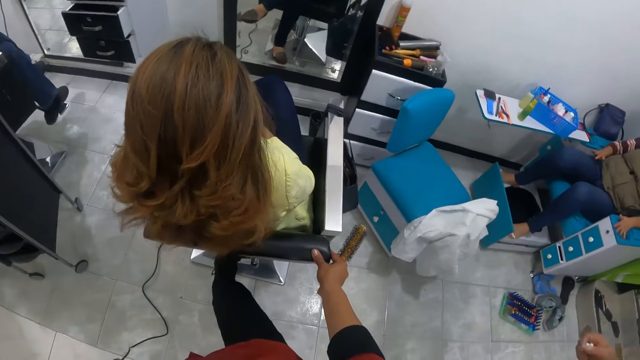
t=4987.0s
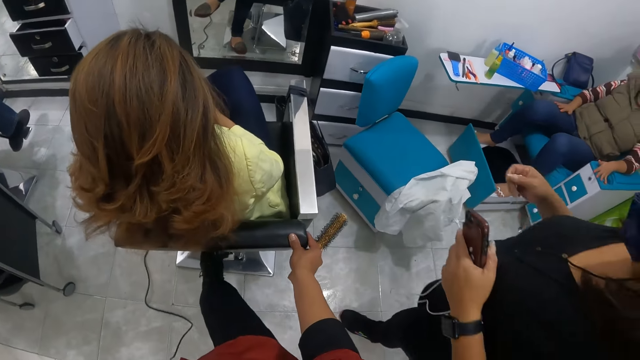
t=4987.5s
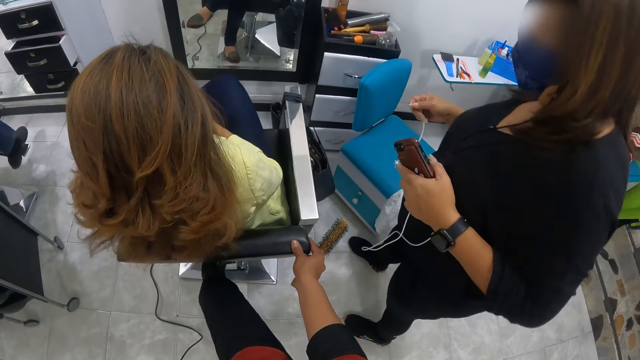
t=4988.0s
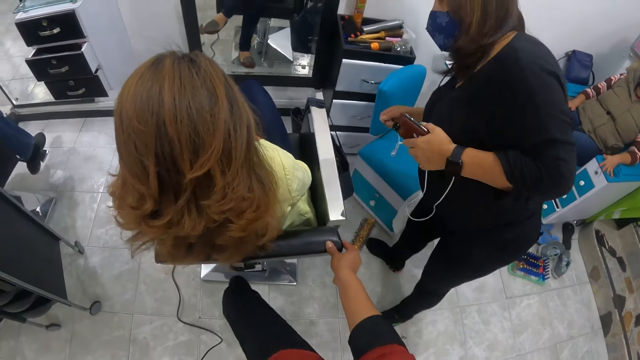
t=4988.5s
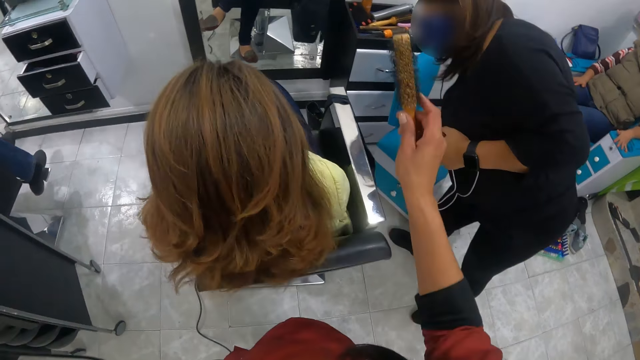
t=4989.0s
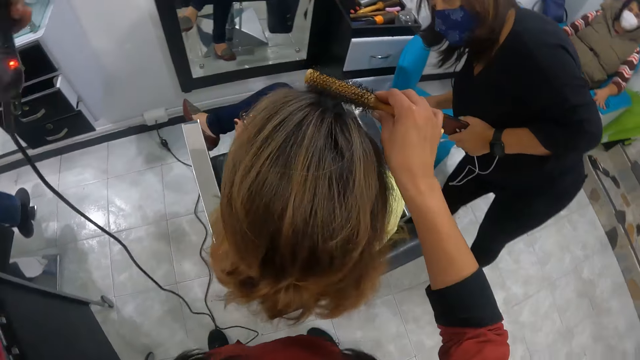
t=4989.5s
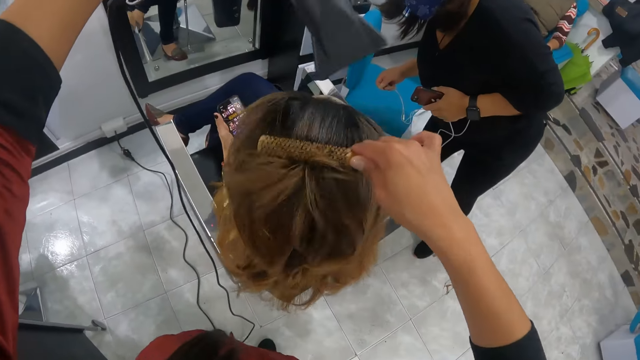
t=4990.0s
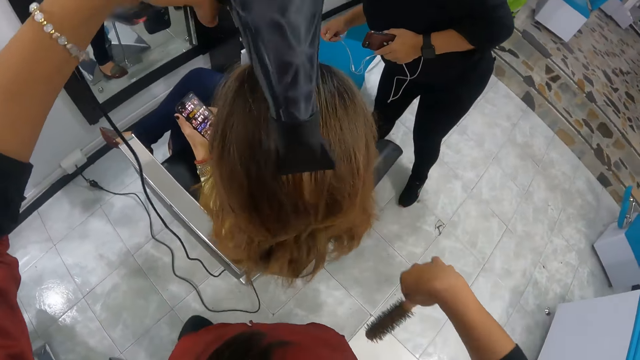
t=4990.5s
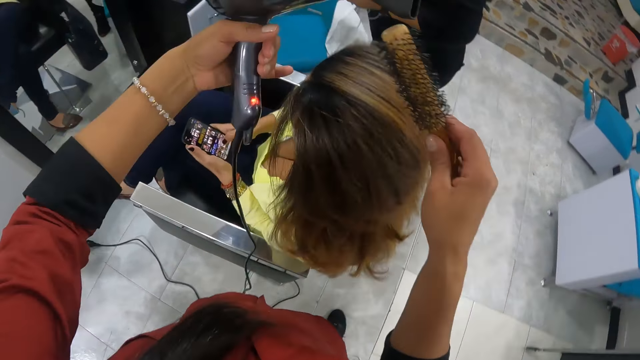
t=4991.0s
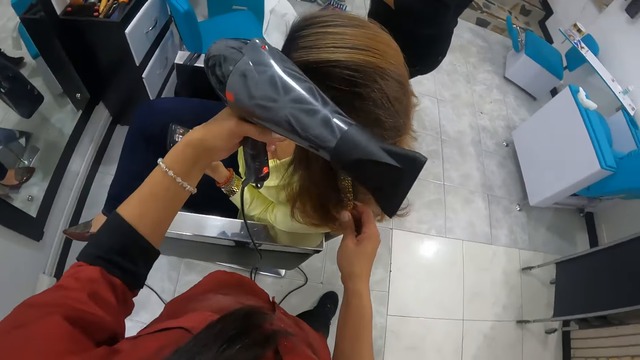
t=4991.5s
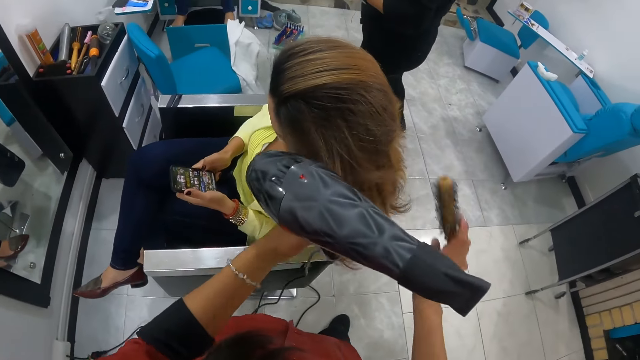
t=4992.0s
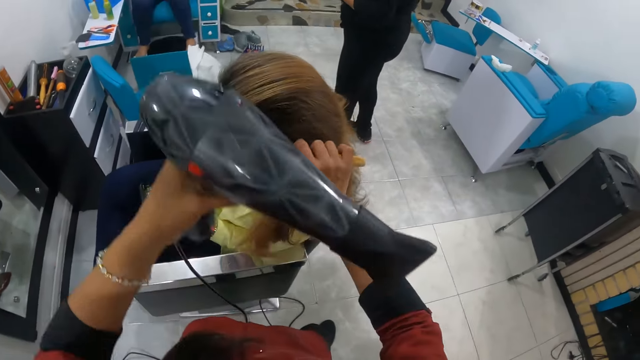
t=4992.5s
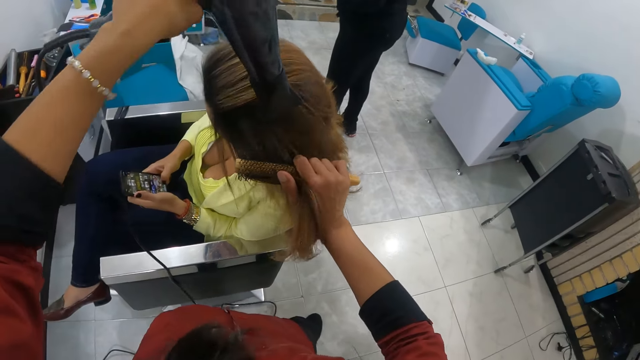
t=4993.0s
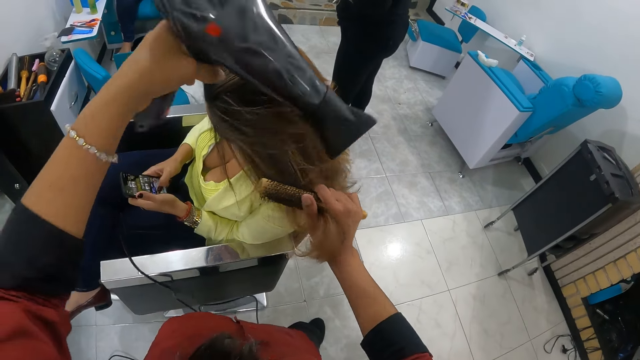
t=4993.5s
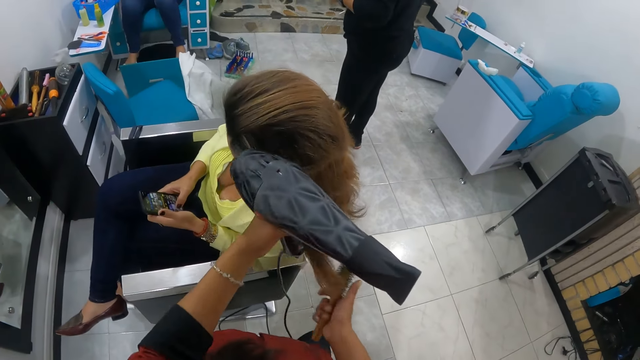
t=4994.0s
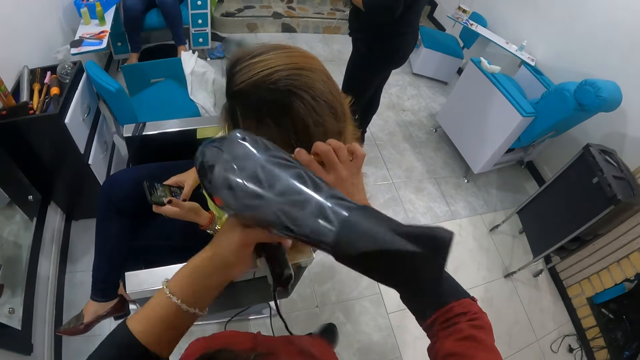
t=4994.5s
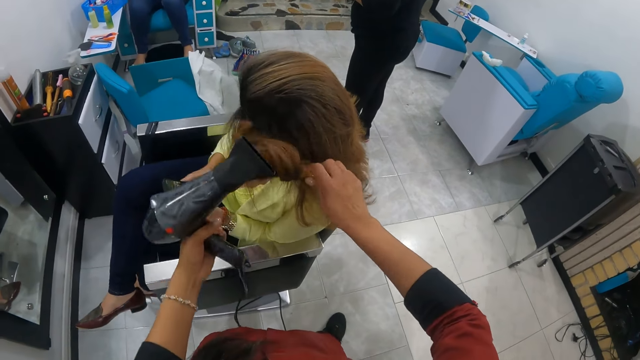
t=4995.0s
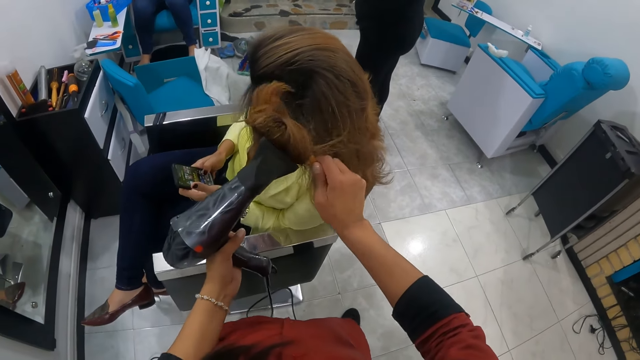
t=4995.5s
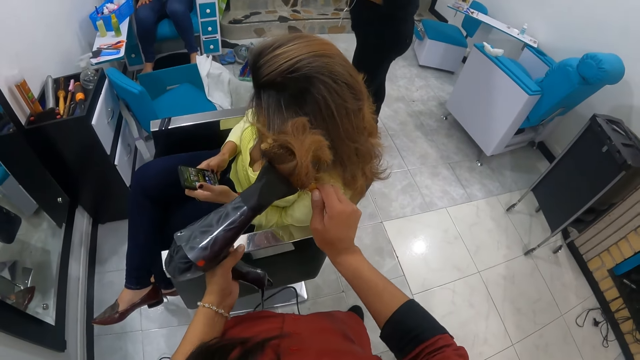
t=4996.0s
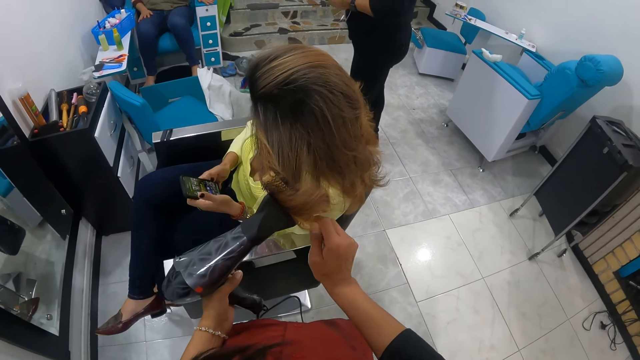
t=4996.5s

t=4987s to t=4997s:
The camera wearer tilts a woman's chair. A person walks near the camera wearer, looks around, holds a phone and earphones, and bends. The camera wearer brushes the hair of the woman with the brush in her right hand. The person looks around. The camera wearer dries the hair of the woman with the hair dryer in her left hand. The person stands up. The camera wearer places the hair of the woman in her left hand on the brush in her right hand. She dries the hair of the woman on the brush in her right hand with the hair dryer in her left hand. She places the hair of the woman in her left hand on the brush in her right hand. She dries the hair of the woman on the brush in her right hand with the hair dryer in her left hand.

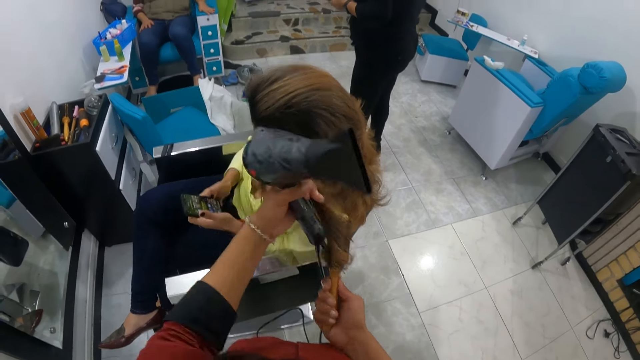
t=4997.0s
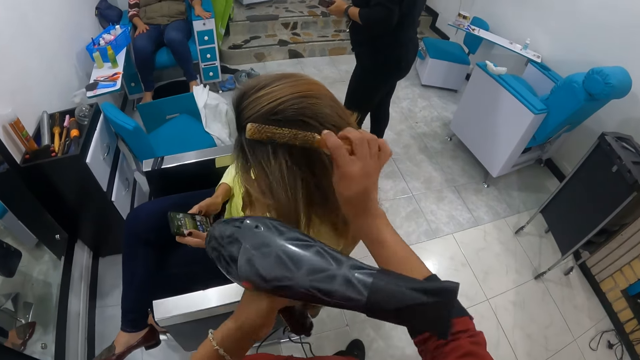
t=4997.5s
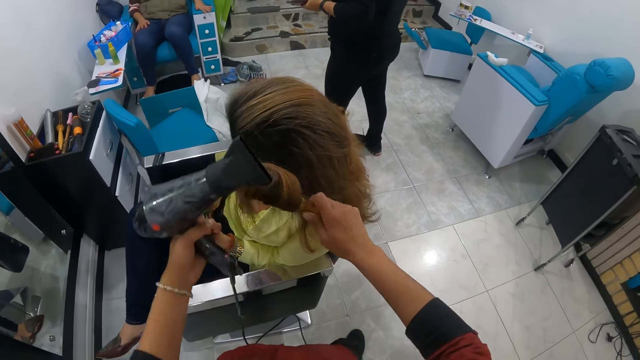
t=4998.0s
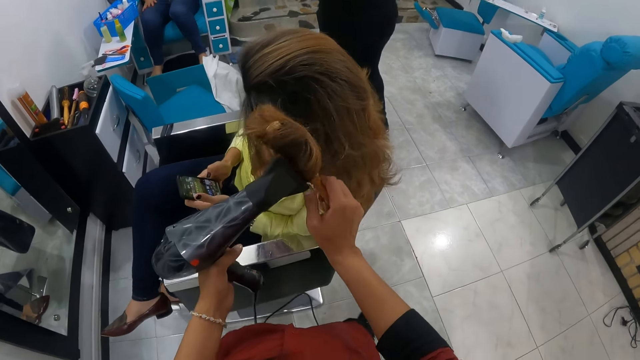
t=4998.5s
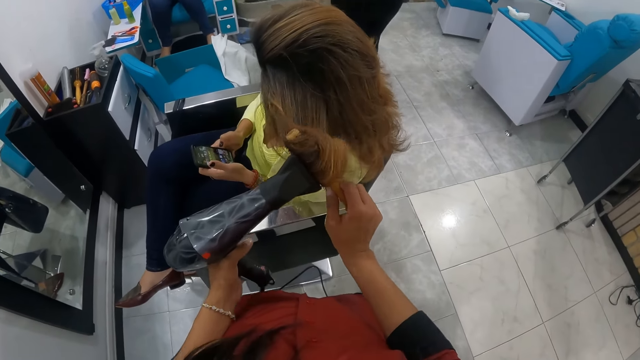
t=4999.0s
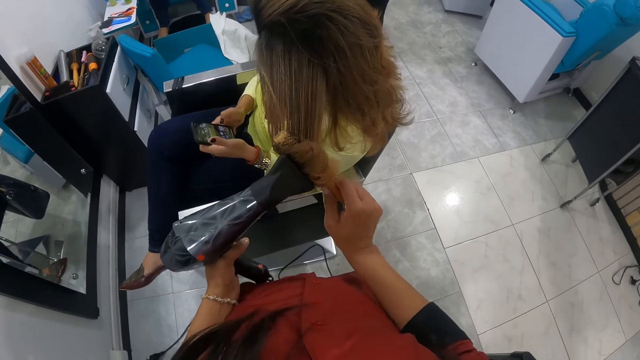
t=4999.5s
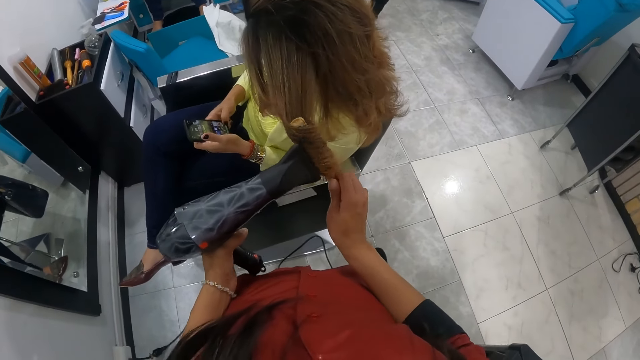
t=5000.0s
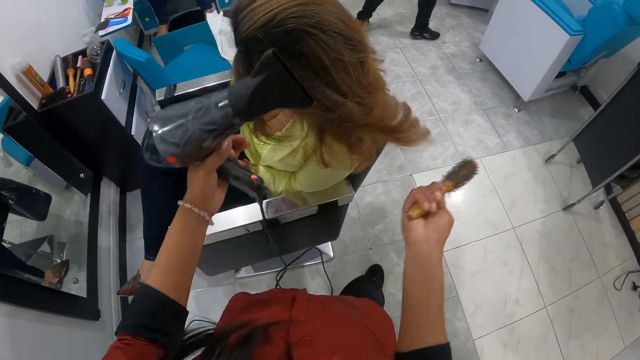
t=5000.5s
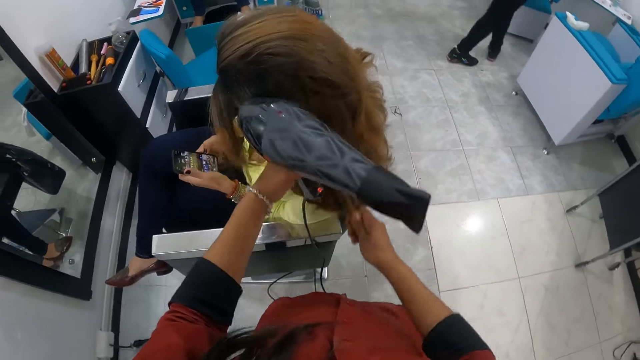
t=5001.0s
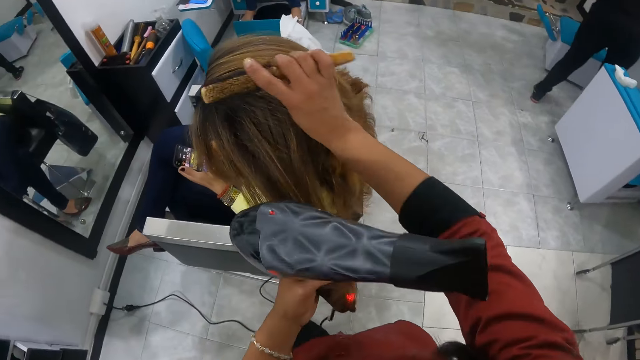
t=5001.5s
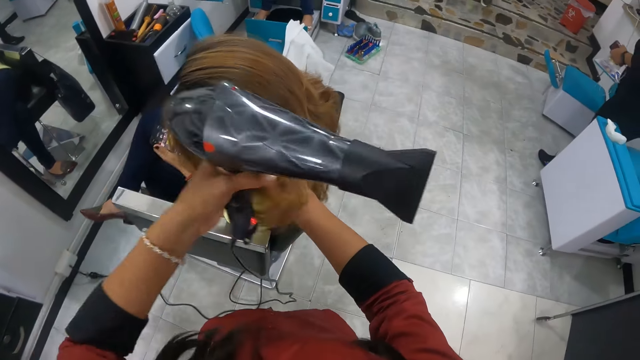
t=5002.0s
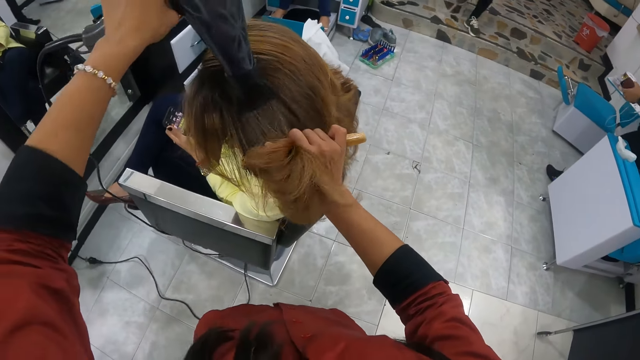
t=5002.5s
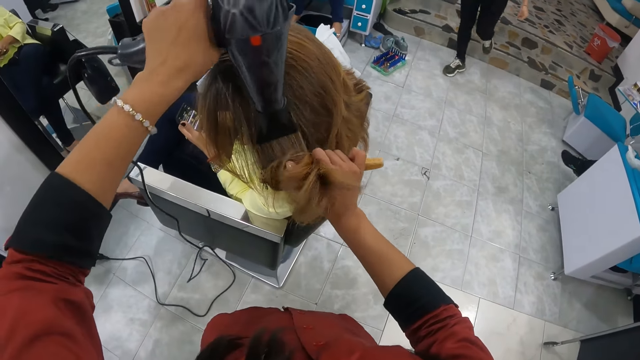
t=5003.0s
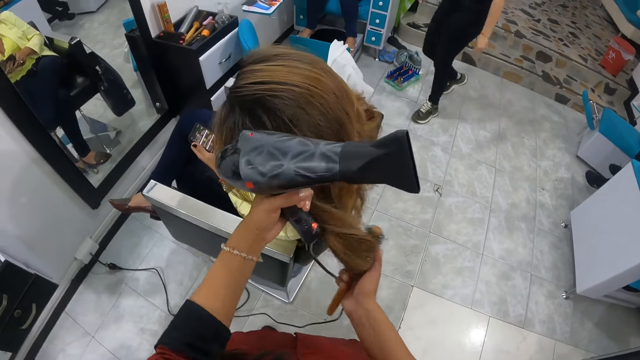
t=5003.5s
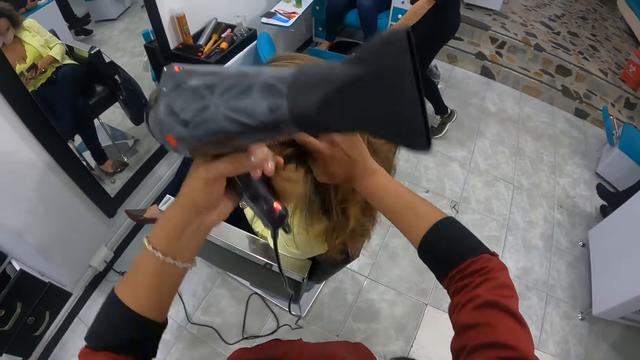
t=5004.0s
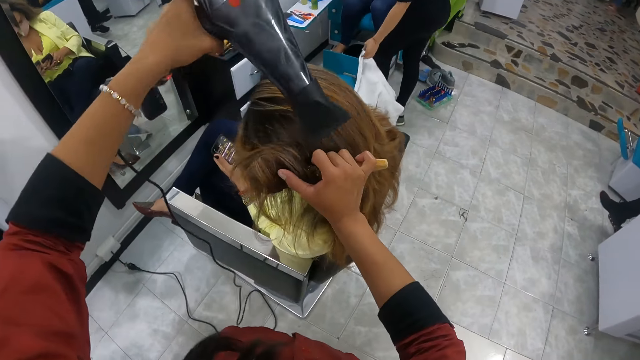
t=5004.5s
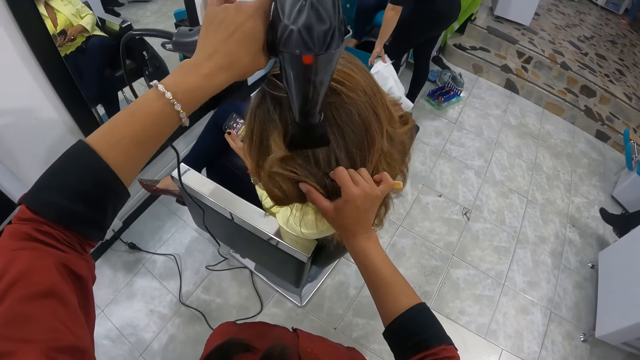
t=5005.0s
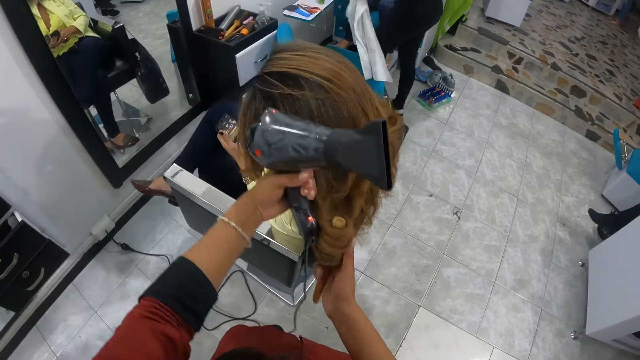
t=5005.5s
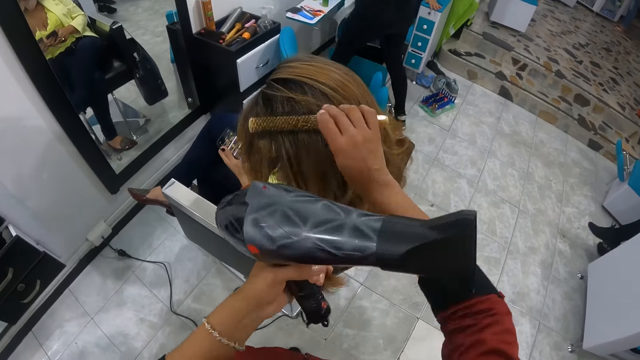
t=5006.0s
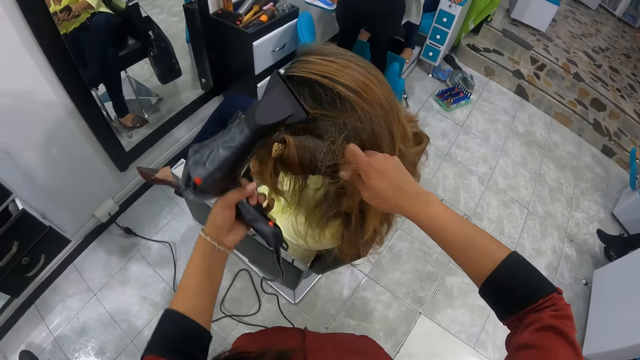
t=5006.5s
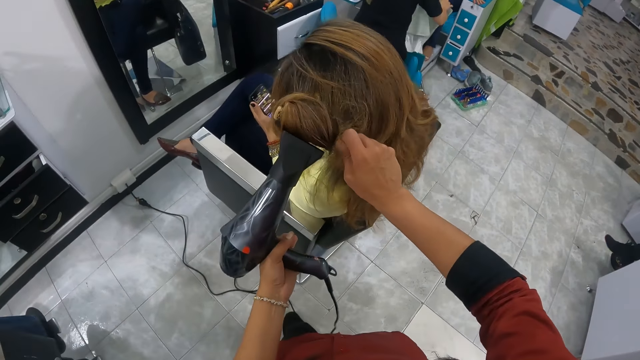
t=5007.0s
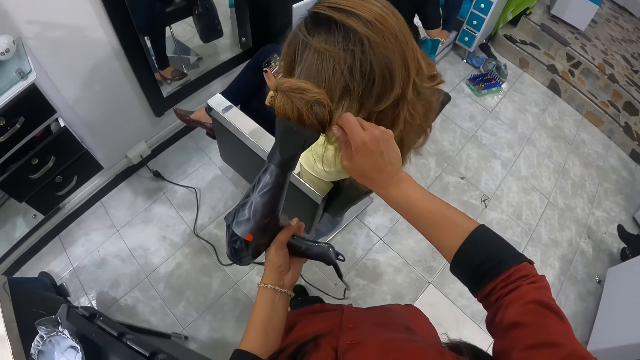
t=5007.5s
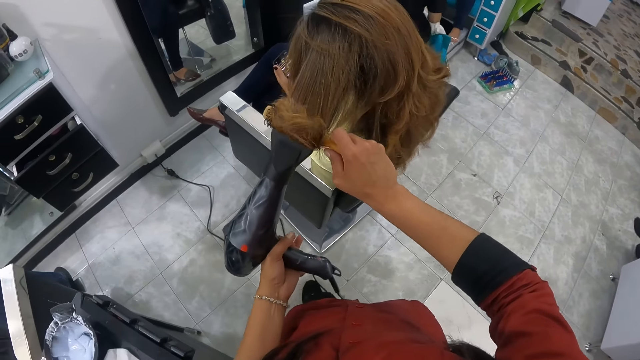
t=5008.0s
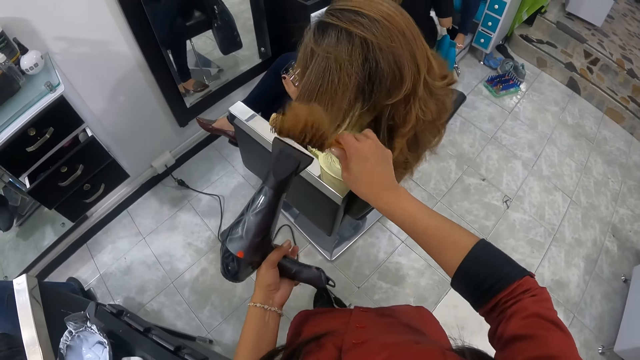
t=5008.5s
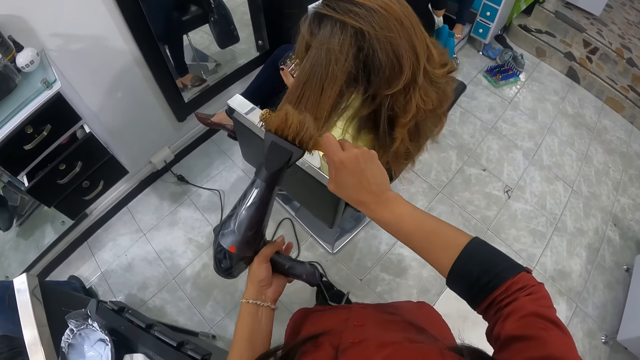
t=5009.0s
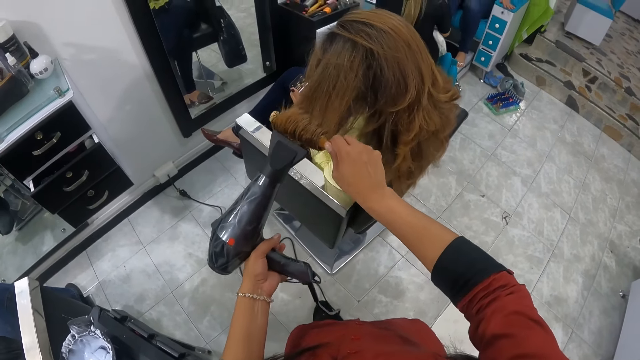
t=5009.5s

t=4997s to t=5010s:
The camera wearer places the hair of the woman in her left hand on the brush in her right hand. She dries the hair of the woman on the brush in her right hand with the hair dryer in her left hand. A person walks around. The camera wearer places the hair of the woman in her left hand on the brush in her right hand. She dries the hair of the woman on the brush in her right hand with the hair dryer in her left hand. Another person comes in. The camera wearer places the hair of the woman in her left hand on the brush in her right hand. She dries the hair of the woman on the brush in her right hand with the hair dryer in her left hand. The other person takes a towel from a chair. The camera wearer places the hair of the woman in her left hand on the brush in her right hand. The other person sits on the chair. The camera wearer dries the hair of the woman on the brush in her right hand with the hair dryer in her left hand. The other person covers laps with the towel.
